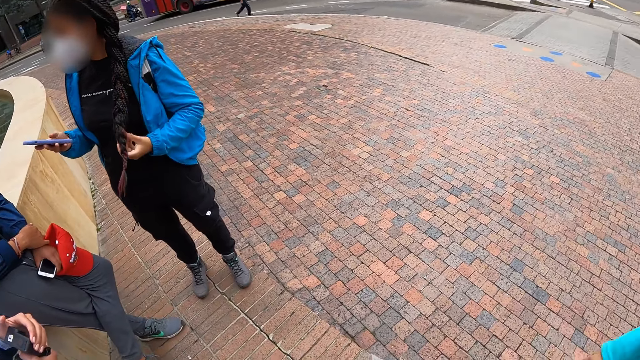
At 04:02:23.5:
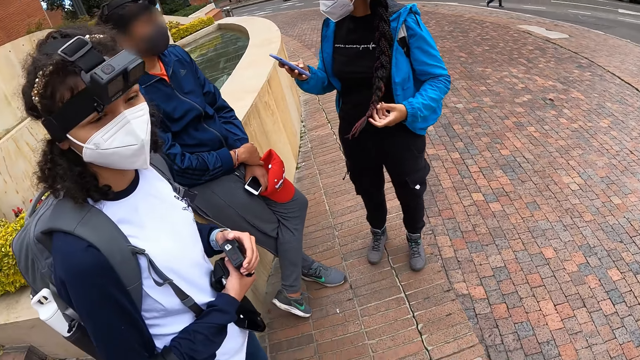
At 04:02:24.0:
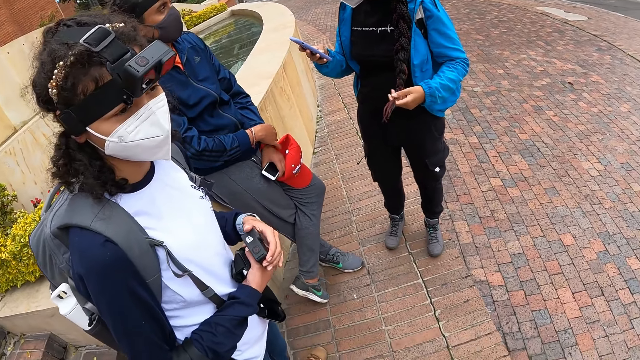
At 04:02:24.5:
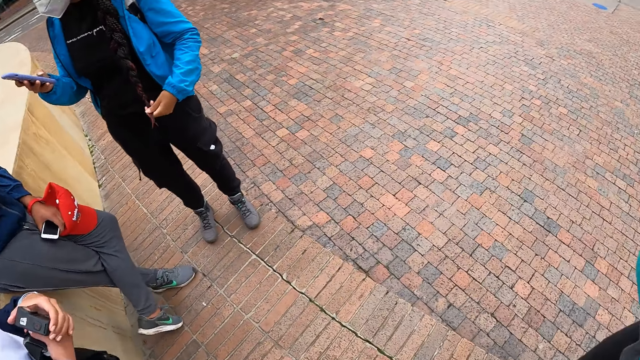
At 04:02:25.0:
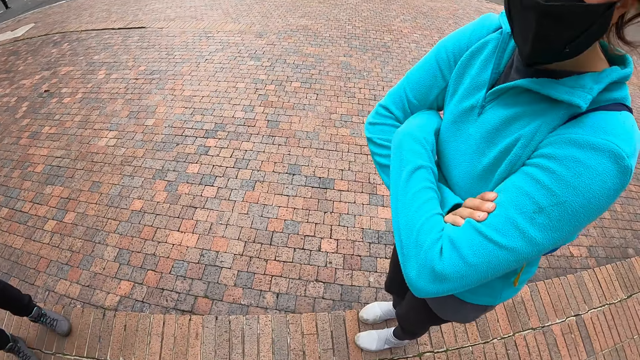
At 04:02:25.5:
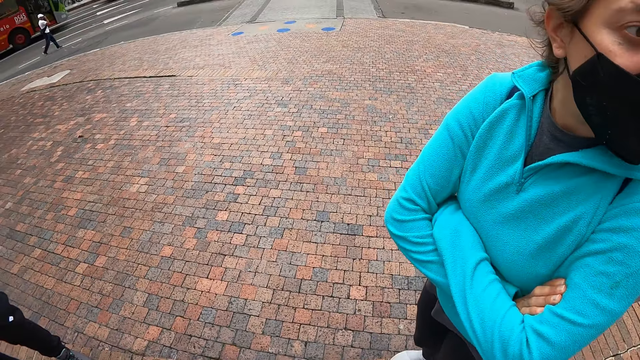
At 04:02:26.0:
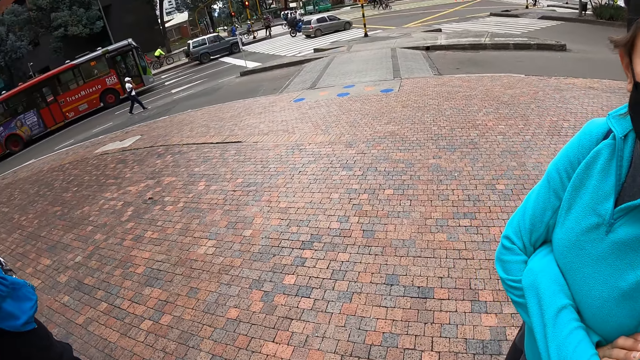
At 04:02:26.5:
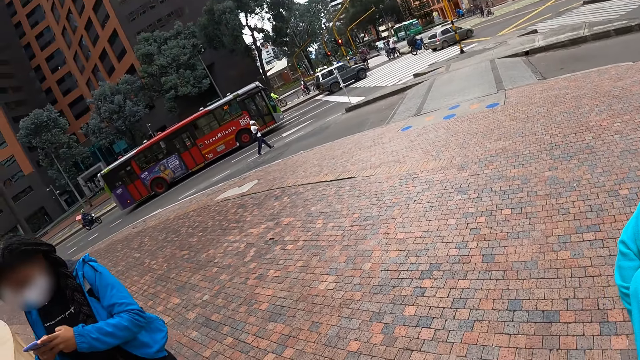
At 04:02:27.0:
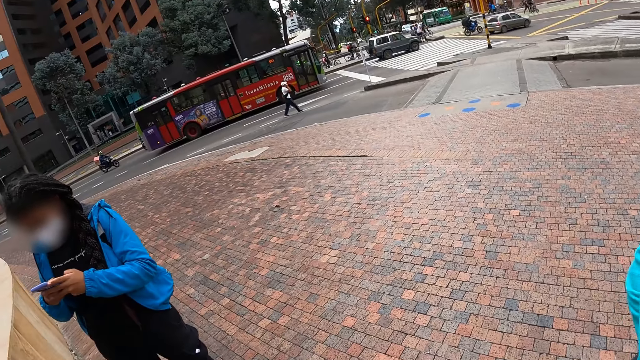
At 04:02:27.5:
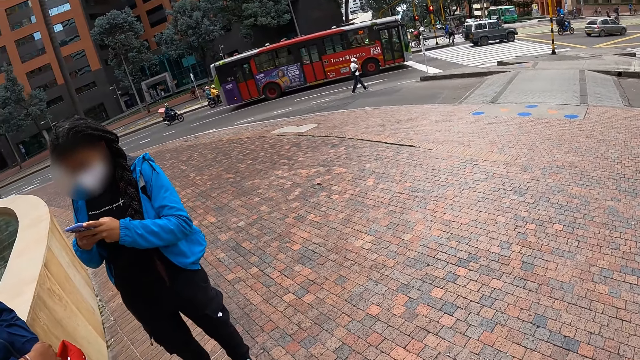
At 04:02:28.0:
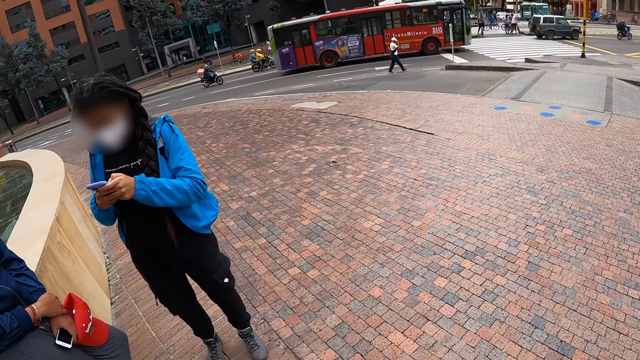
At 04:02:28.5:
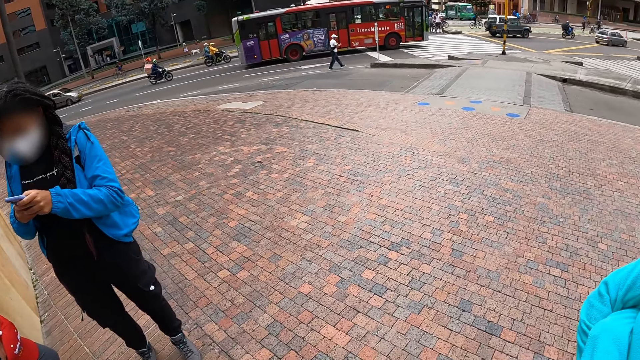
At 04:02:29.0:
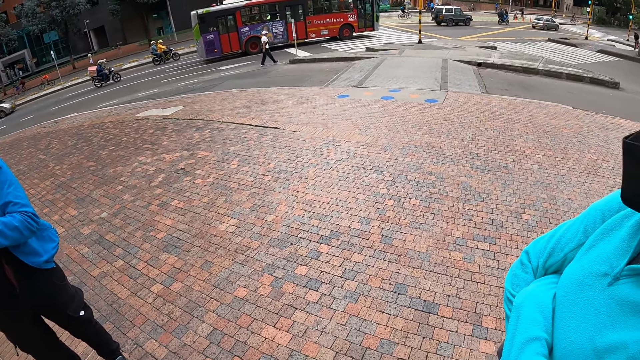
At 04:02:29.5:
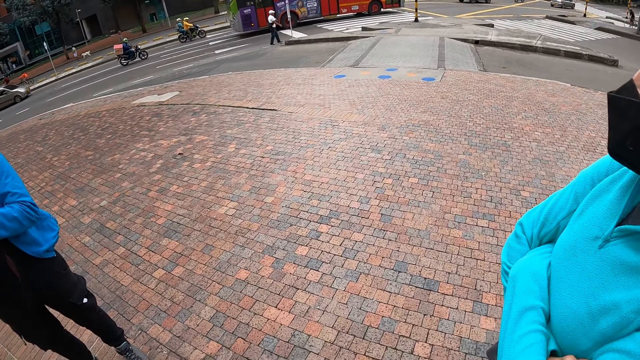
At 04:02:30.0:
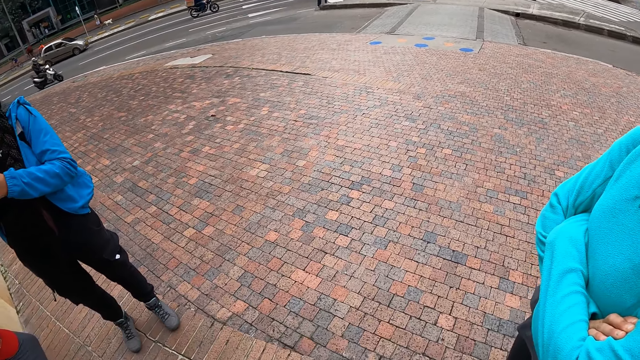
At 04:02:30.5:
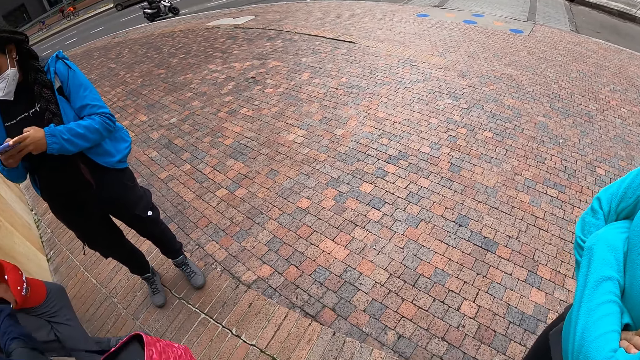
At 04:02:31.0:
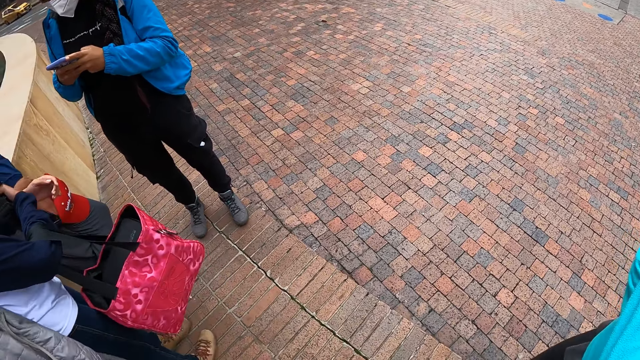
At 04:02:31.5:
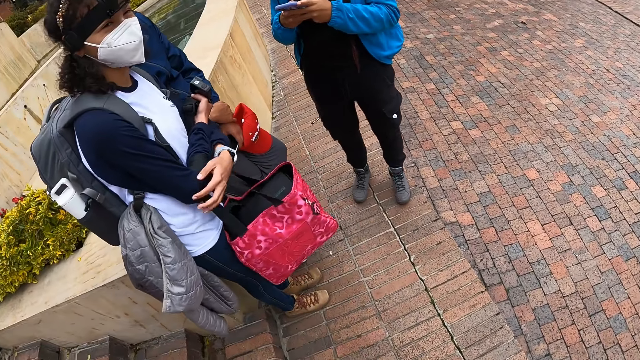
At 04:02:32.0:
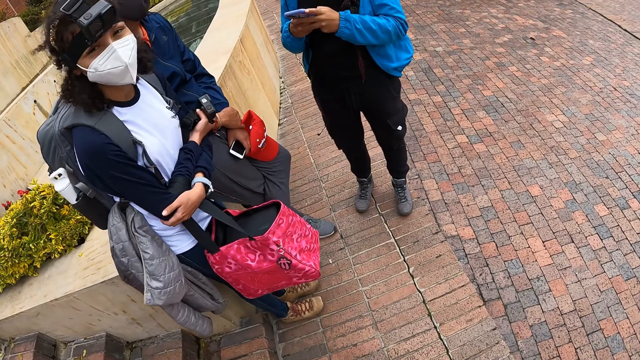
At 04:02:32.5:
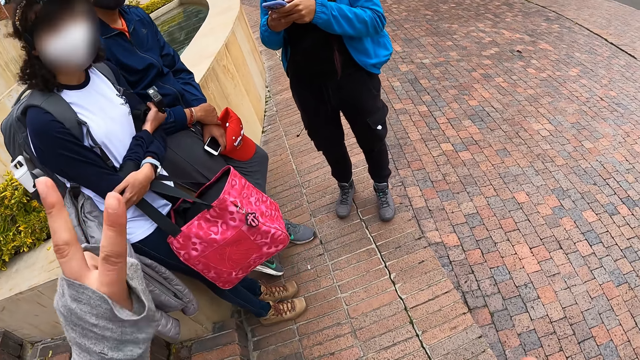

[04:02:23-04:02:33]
The woman operates the phone with both hands.

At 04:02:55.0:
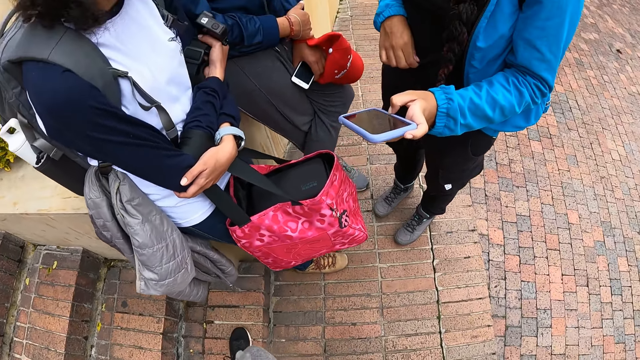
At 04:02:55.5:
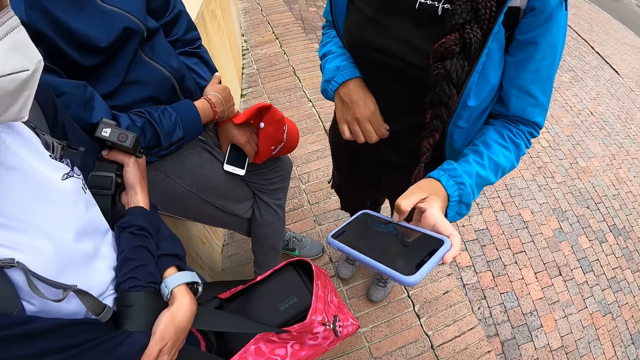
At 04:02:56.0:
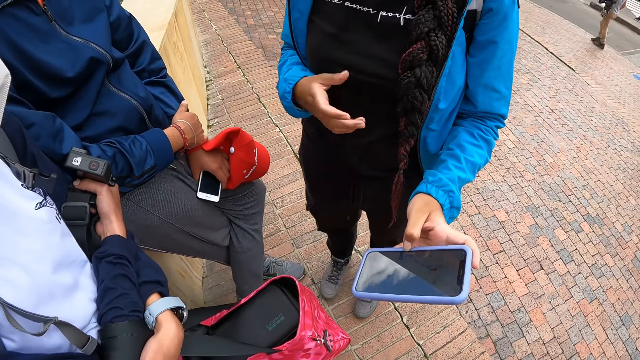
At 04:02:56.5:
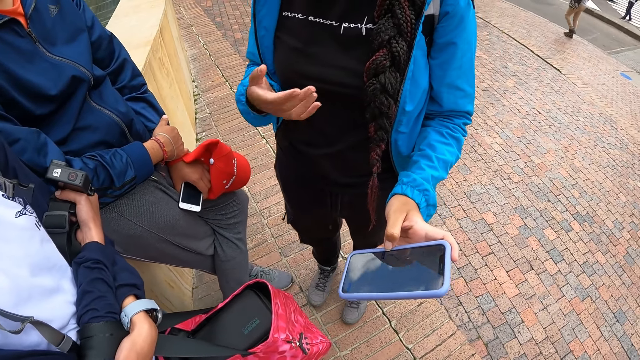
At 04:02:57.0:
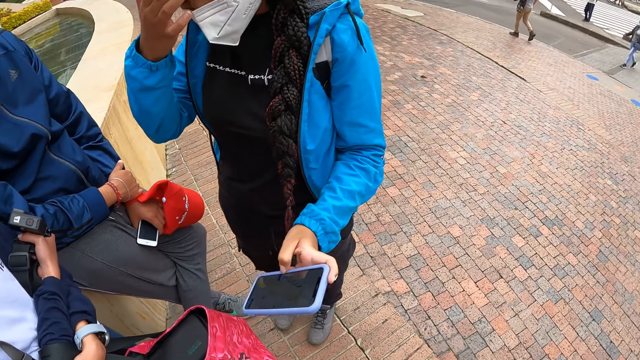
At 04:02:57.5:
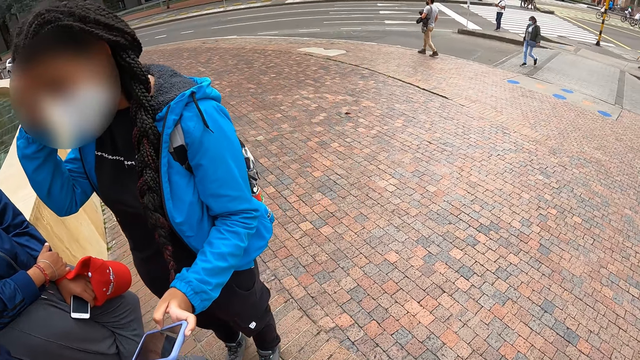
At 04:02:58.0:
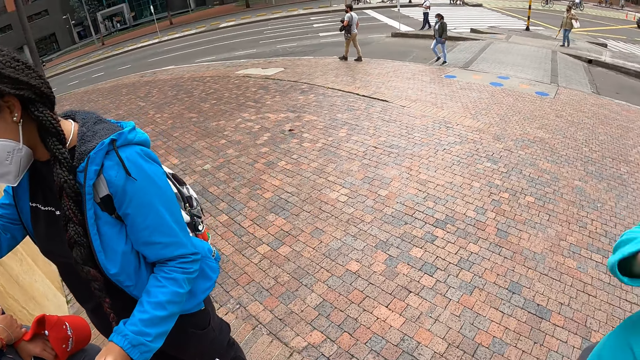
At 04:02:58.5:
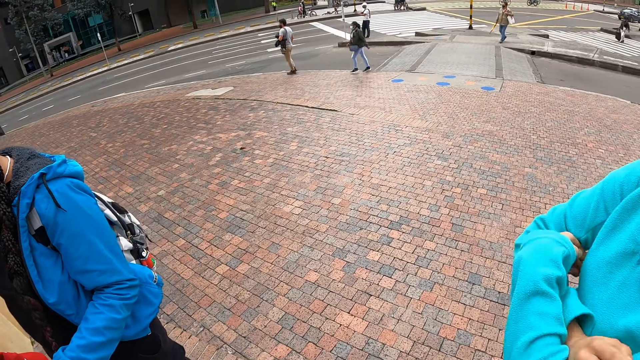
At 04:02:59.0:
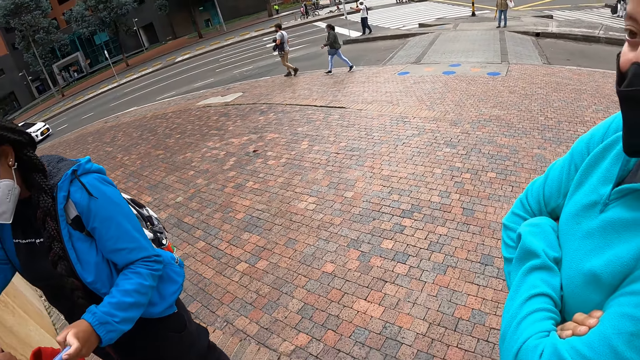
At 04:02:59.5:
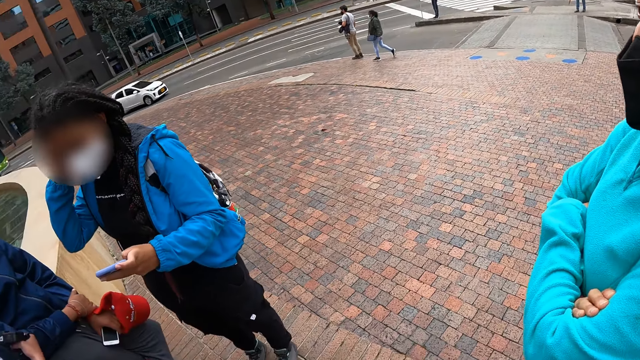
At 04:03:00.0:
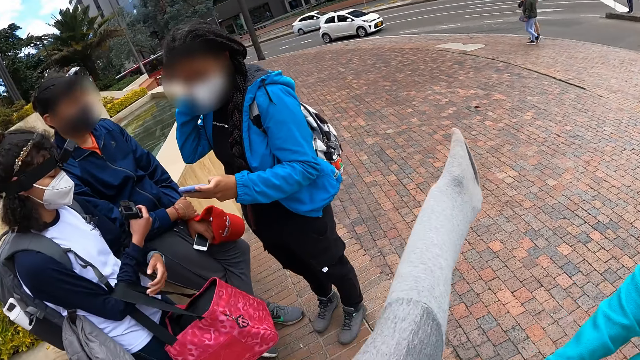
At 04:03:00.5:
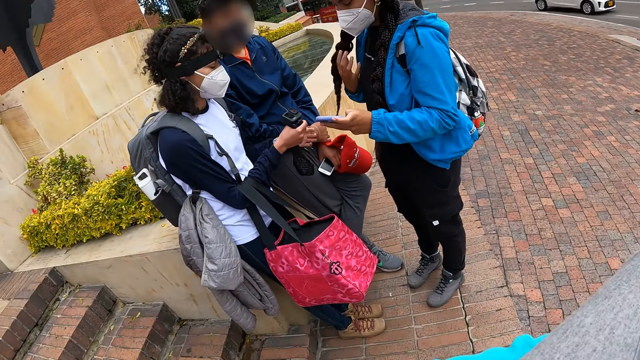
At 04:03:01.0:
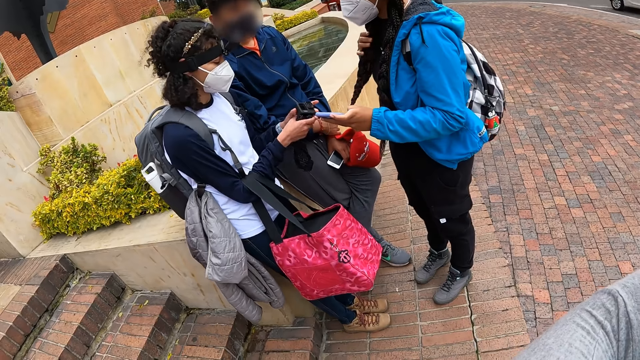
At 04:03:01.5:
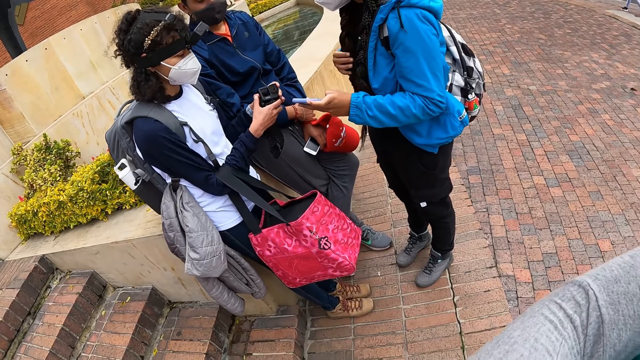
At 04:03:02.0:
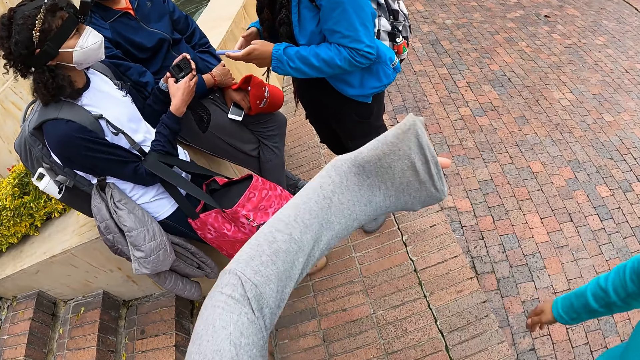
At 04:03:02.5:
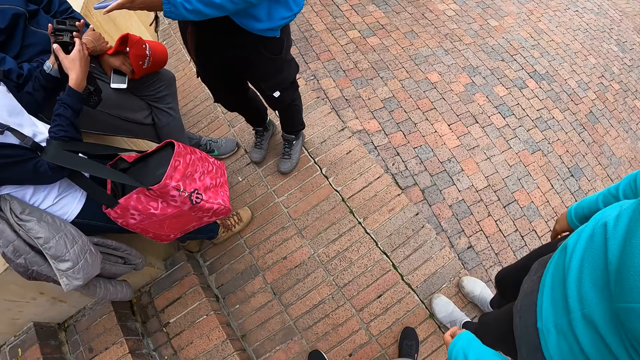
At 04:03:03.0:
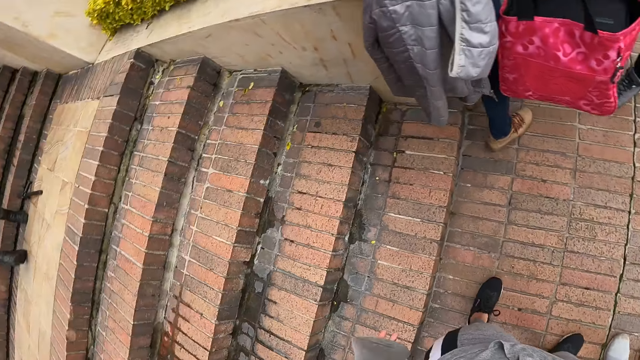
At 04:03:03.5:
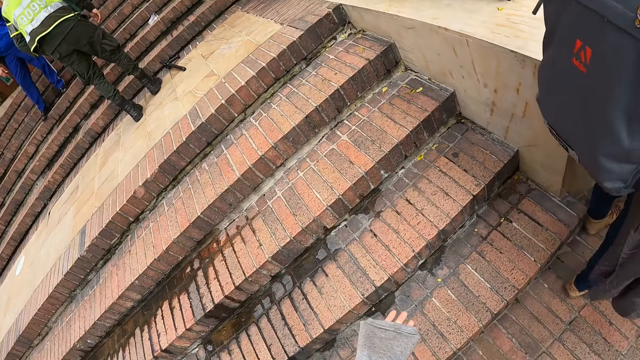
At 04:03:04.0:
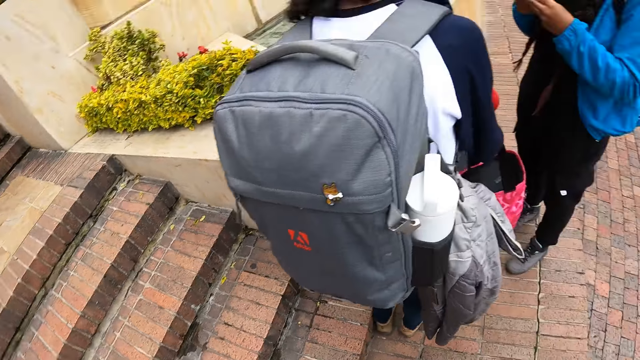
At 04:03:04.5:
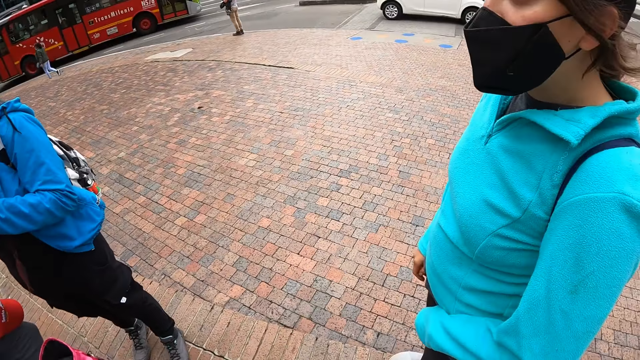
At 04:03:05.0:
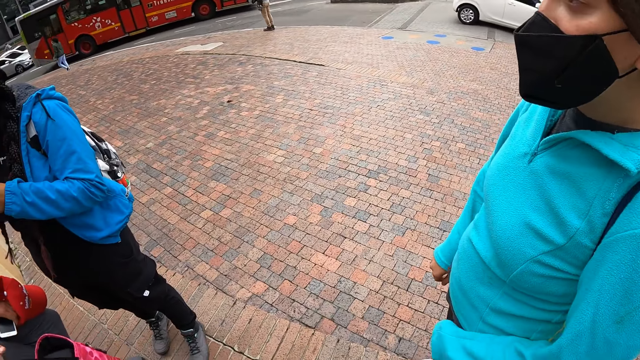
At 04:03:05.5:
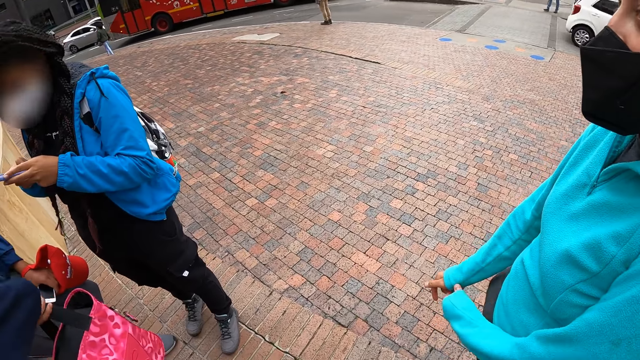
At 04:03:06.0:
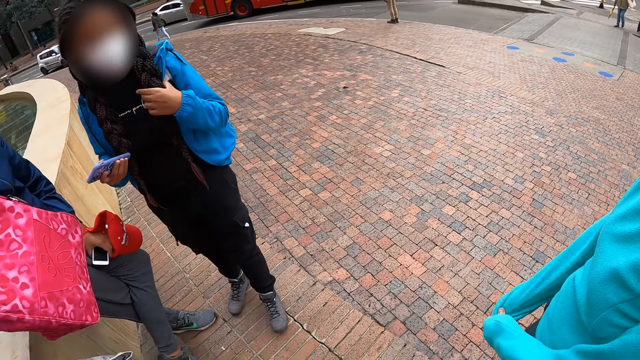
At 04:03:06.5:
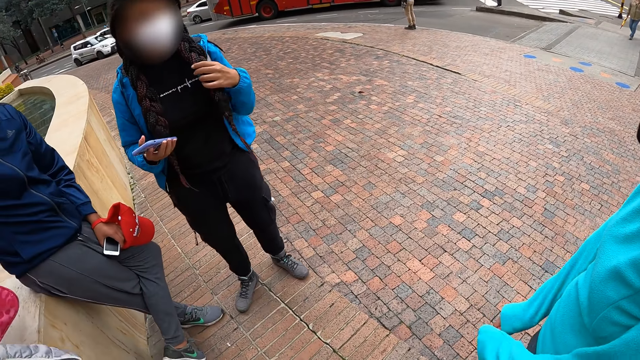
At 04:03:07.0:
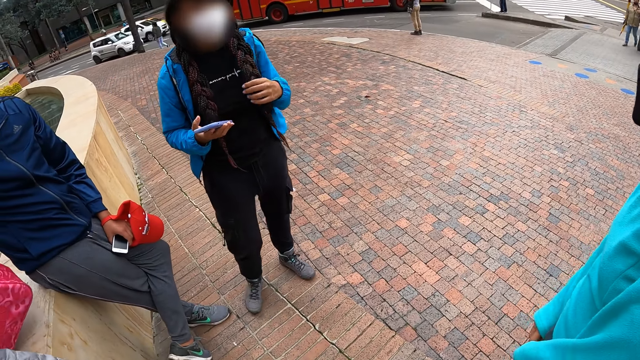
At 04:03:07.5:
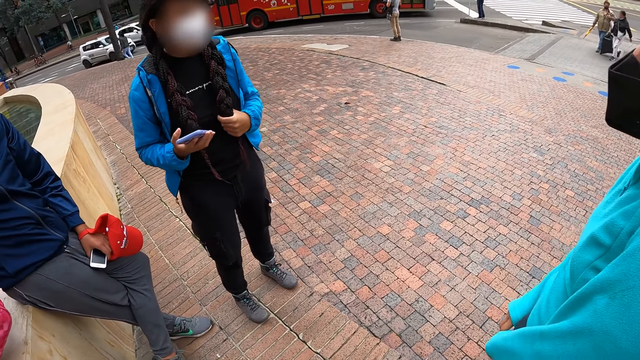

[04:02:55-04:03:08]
The camera wearer looks at the woman's phone. They hug another woman. The first woman holds her hair with her left hand.
